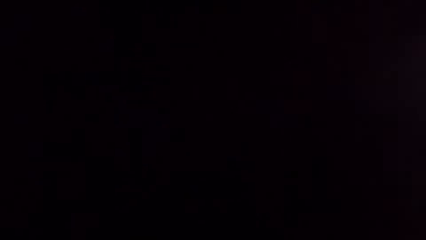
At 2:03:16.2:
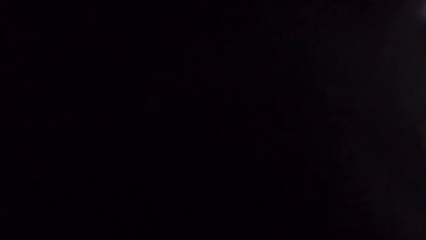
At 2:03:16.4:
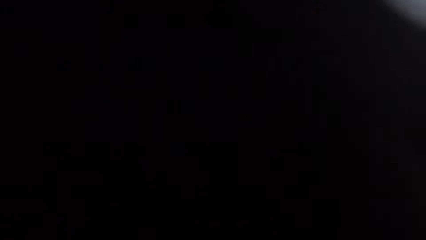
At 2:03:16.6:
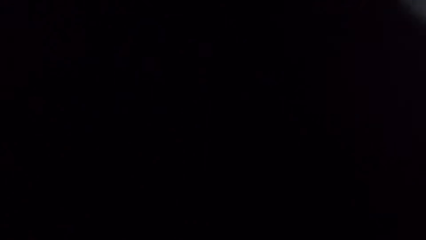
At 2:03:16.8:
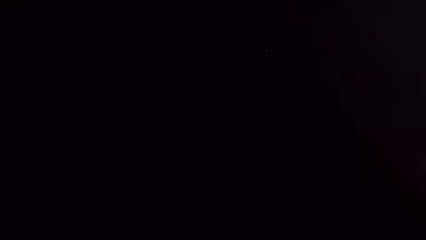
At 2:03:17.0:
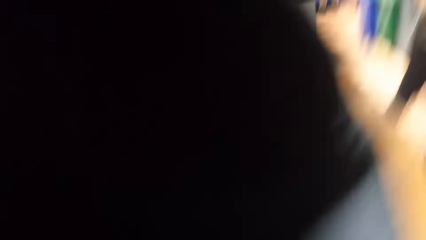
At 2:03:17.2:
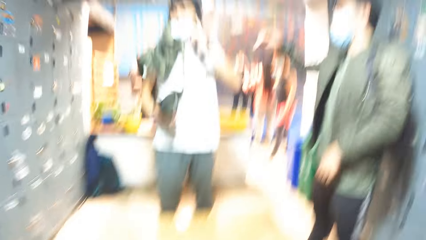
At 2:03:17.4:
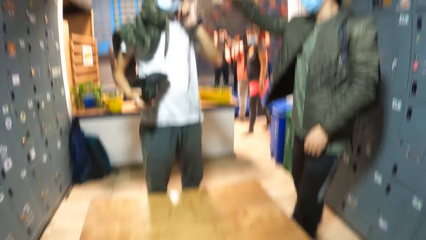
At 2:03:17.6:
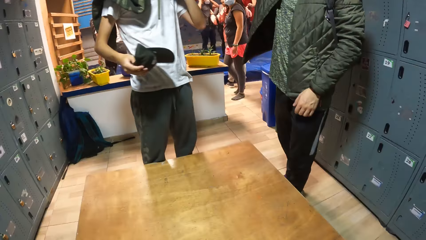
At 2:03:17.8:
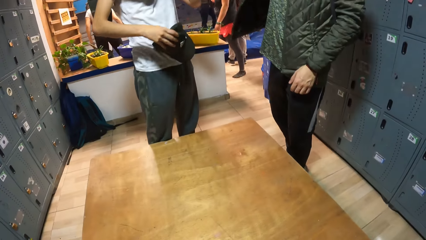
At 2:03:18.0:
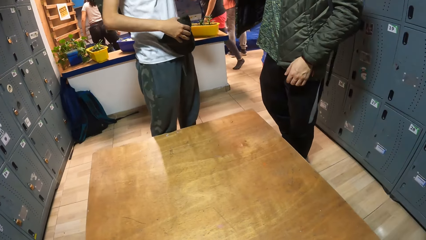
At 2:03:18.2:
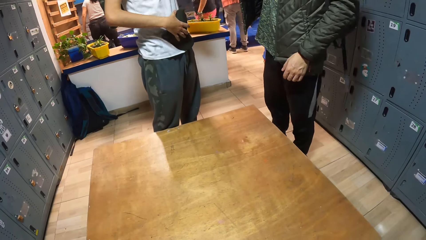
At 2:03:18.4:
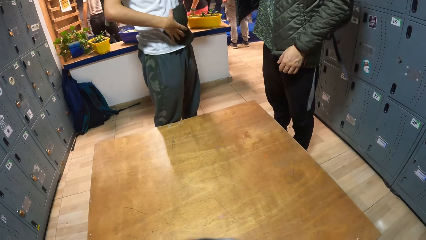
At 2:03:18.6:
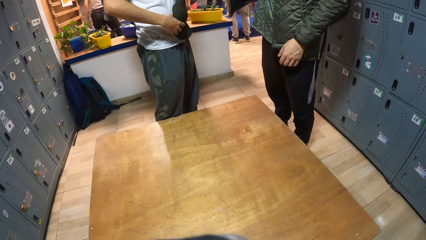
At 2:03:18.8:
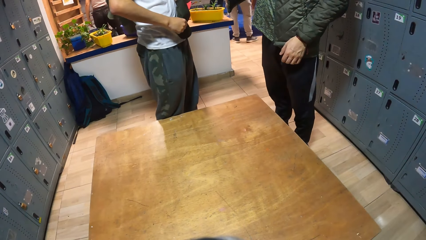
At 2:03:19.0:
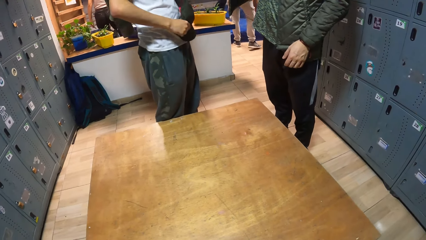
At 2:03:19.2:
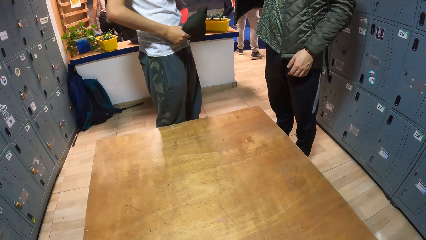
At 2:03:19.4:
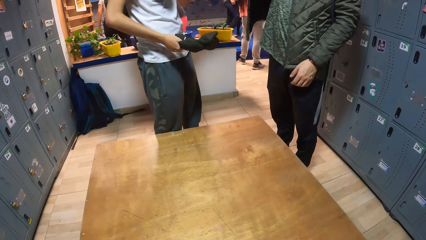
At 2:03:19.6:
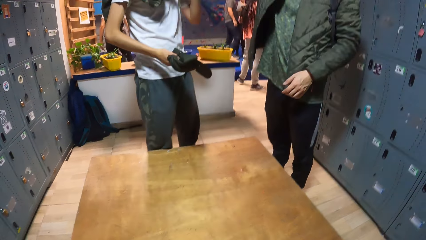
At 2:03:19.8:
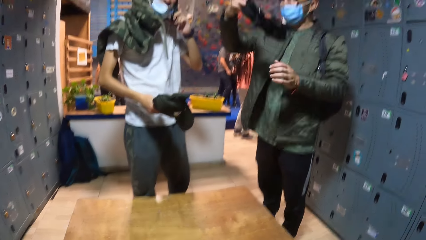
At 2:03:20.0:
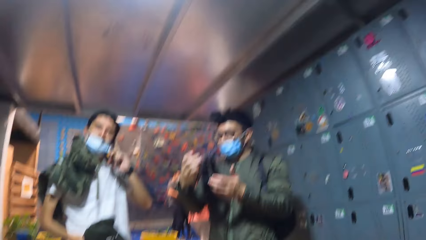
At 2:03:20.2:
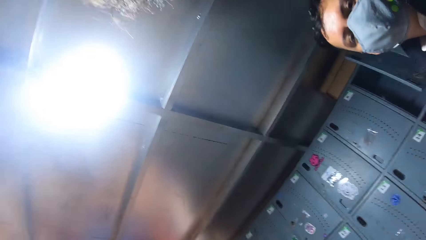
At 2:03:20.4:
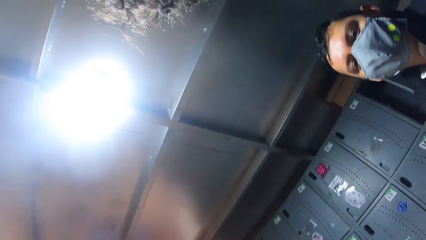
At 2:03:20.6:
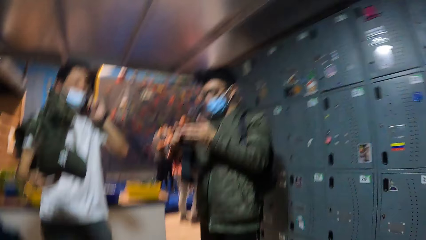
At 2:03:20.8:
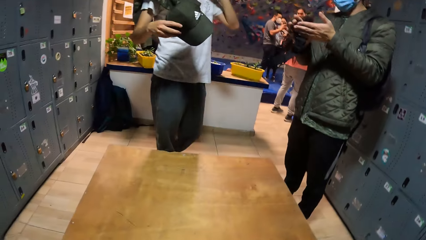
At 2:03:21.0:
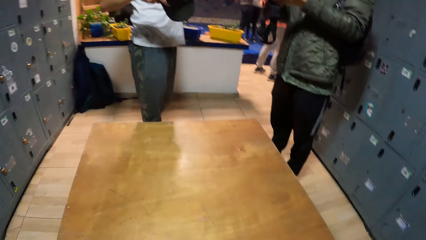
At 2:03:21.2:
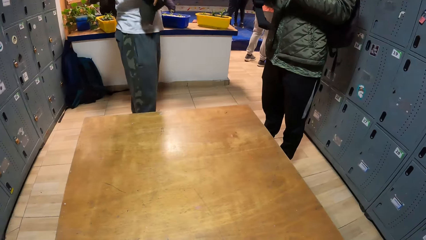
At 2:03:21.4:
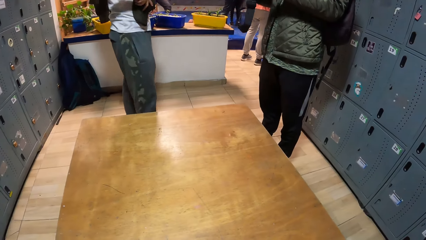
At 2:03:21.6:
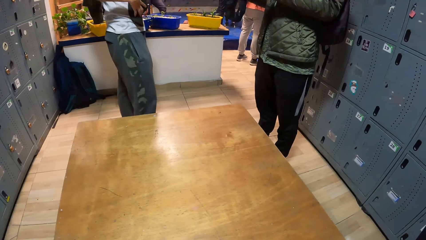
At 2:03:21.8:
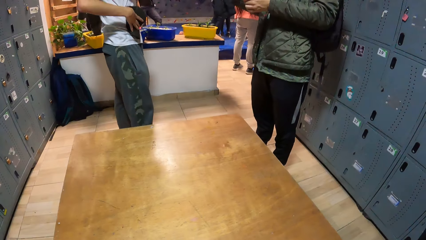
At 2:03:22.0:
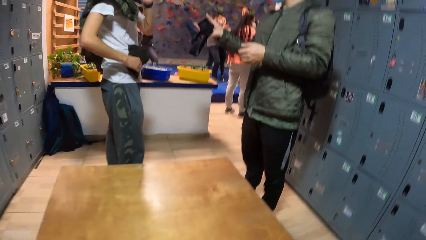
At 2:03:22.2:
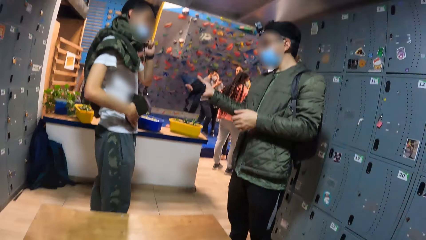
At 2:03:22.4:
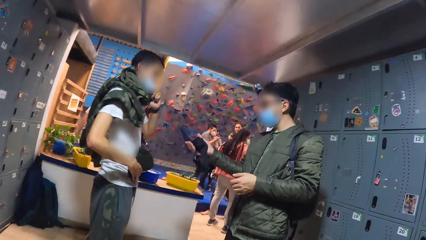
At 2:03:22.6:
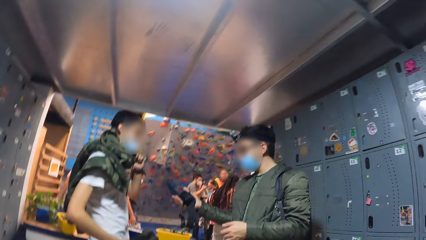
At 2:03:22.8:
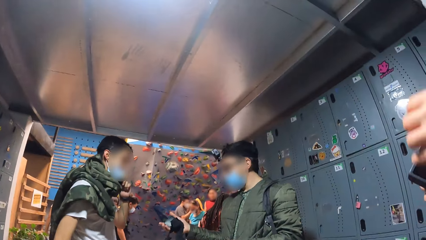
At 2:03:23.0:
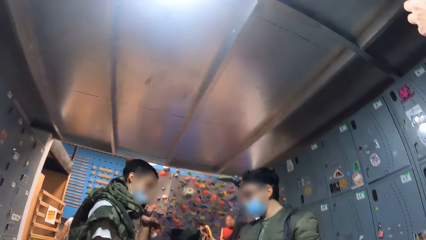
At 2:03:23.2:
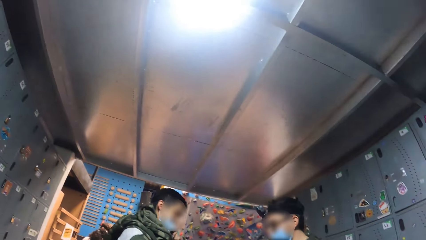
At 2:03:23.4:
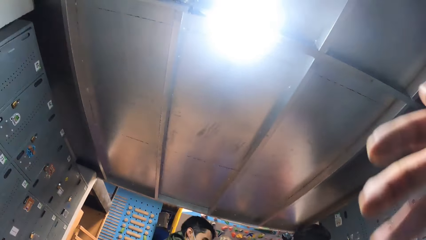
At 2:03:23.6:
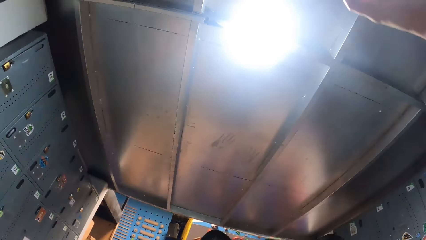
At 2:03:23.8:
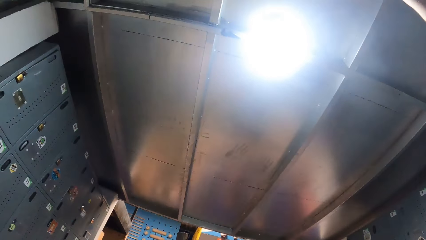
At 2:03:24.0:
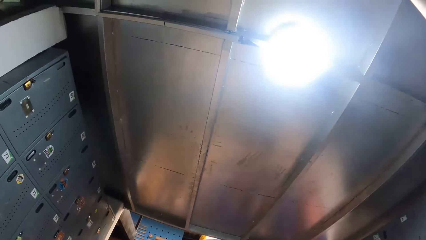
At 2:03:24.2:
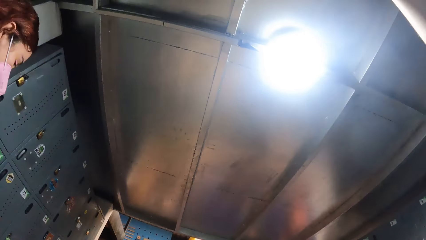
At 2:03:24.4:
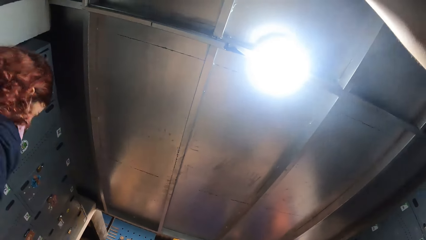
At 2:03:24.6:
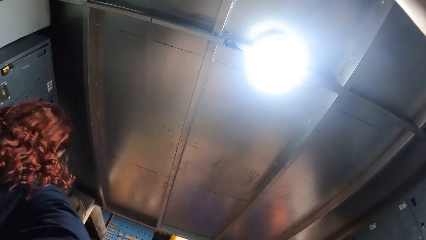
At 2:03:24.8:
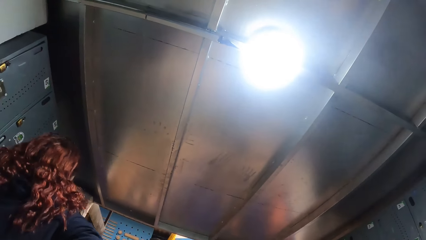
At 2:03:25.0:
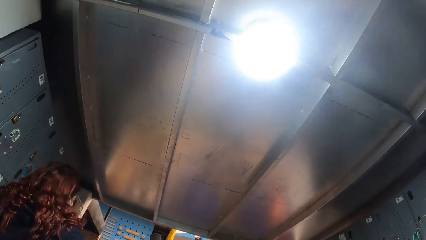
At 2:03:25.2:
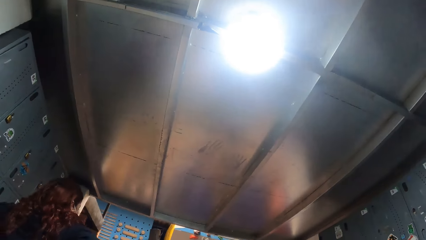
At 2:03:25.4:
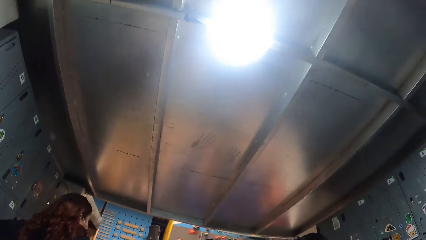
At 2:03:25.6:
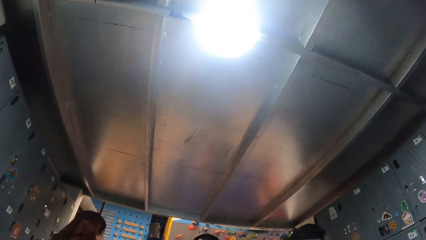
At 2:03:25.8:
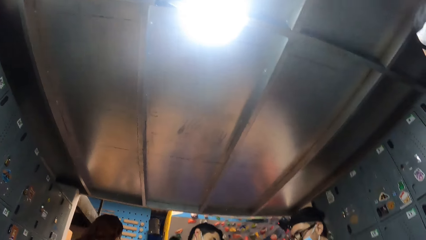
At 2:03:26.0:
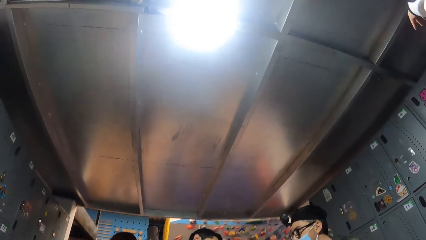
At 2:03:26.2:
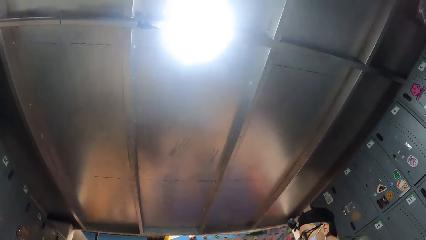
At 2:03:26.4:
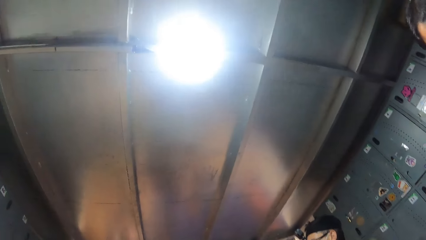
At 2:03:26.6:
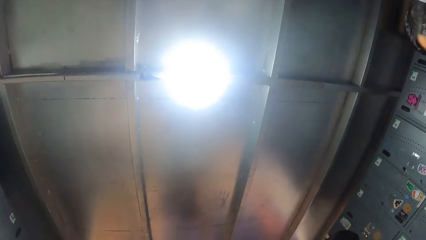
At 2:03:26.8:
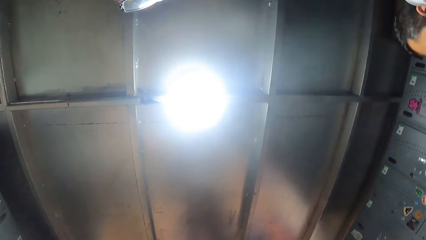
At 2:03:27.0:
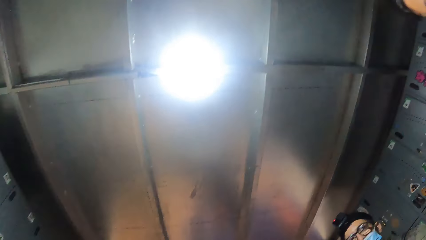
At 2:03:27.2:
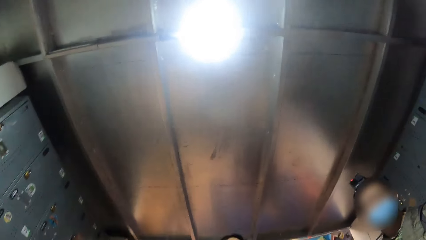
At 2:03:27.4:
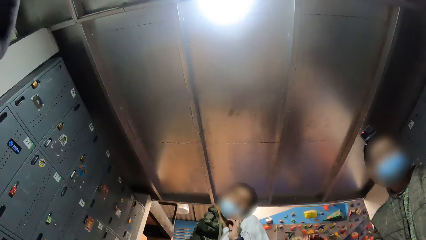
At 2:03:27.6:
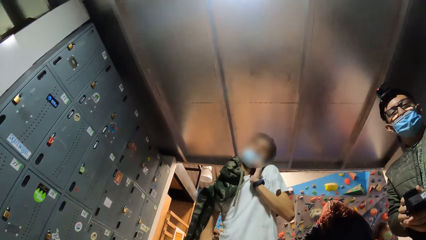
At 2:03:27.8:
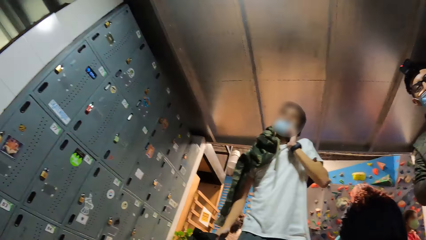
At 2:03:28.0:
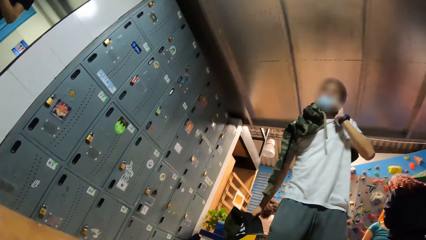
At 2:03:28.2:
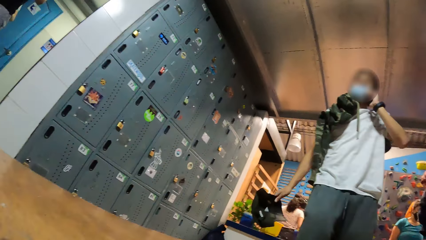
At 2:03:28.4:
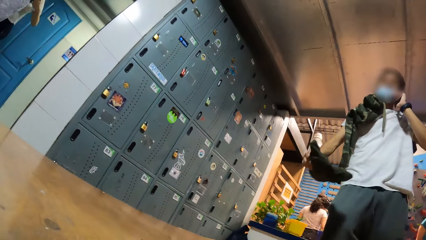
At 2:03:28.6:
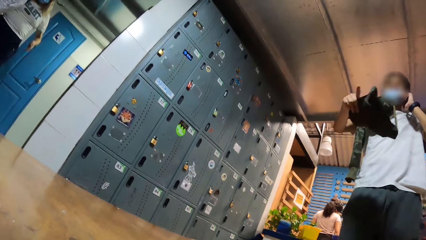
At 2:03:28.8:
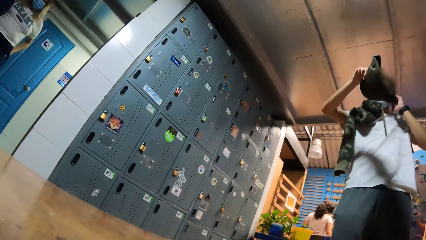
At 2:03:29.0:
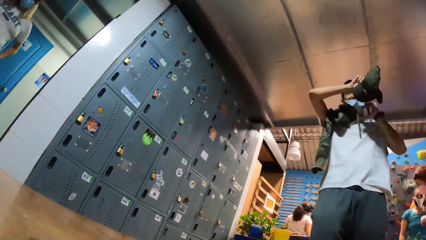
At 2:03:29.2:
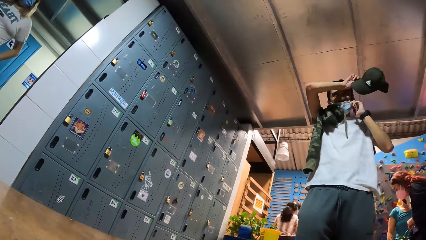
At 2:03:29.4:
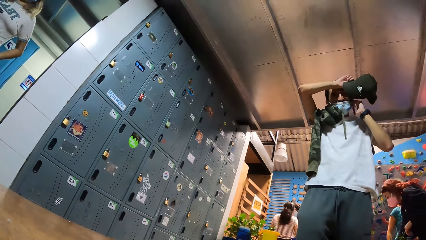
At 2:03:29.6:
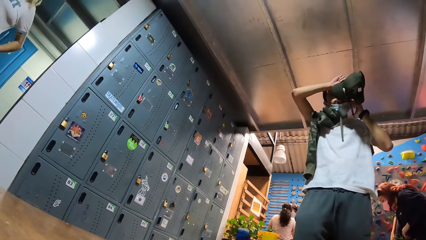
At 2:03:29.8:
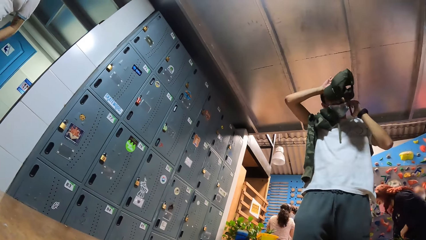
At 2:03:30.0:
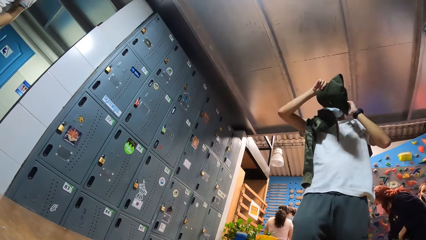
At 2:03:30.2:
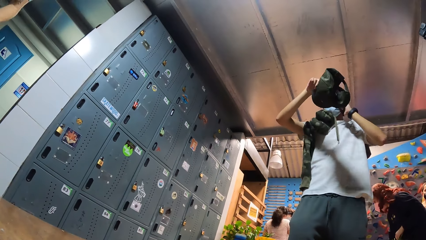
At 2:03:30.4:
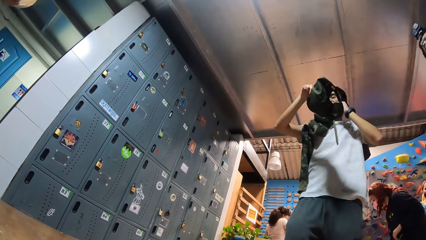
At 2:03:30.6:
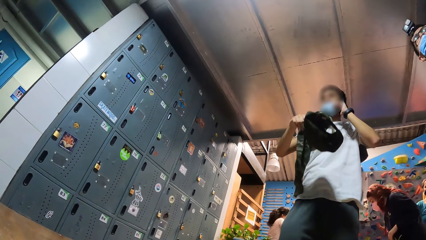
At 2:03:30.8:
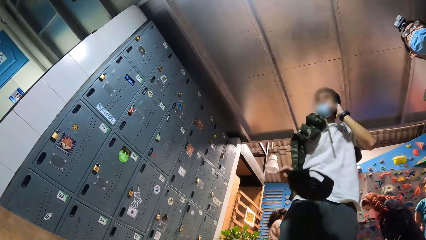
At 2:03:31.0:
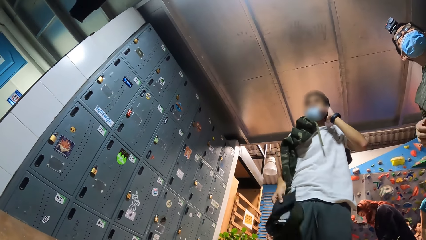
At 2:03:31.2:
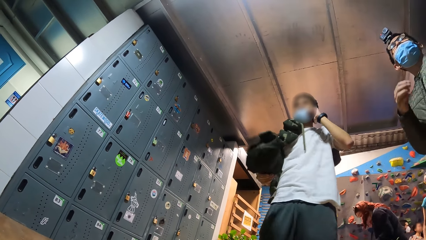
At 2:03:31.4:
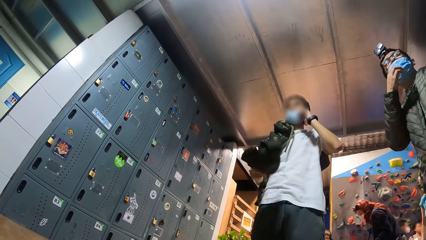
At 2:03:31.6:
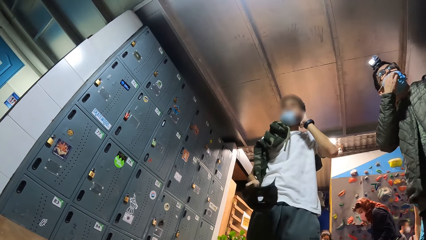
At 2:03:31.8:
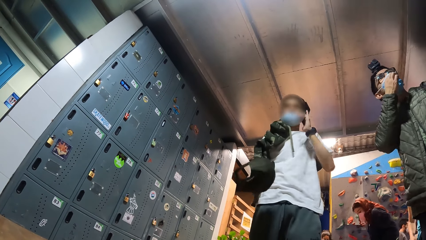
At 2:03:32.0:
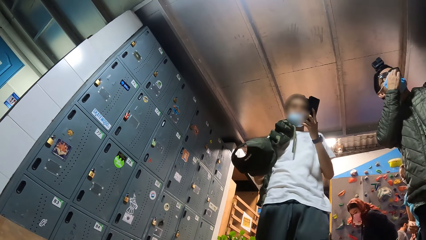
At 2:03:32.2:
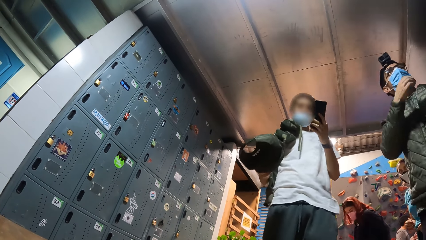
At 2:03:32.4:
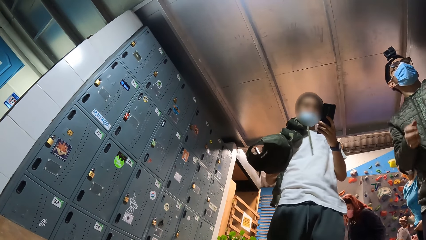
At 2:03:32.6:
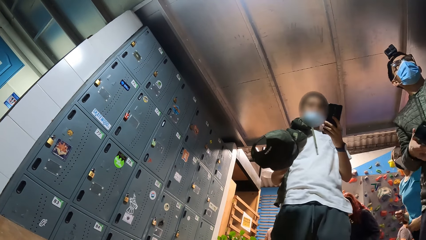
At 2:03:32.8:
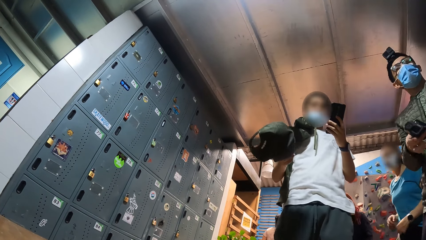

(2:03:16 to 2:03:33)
A man talks on the phone in his left hand. The camera wearer stares at the room. Another man holds a device in his right hand.
